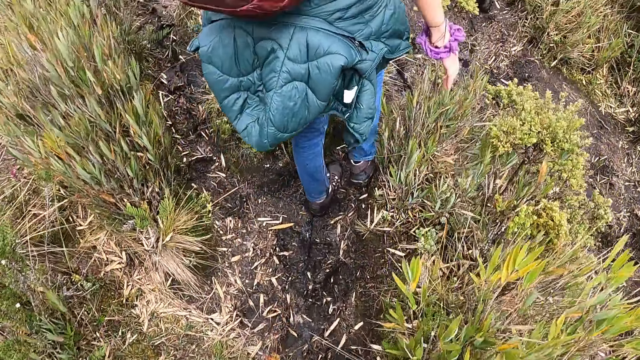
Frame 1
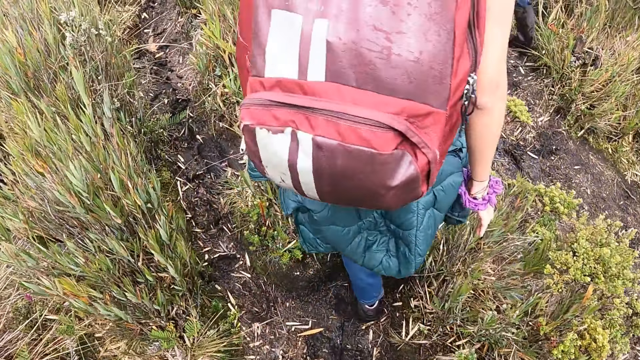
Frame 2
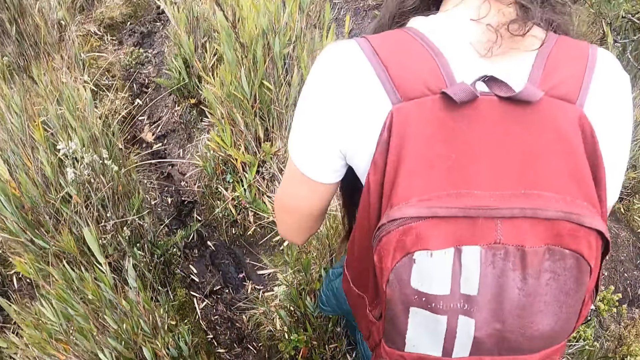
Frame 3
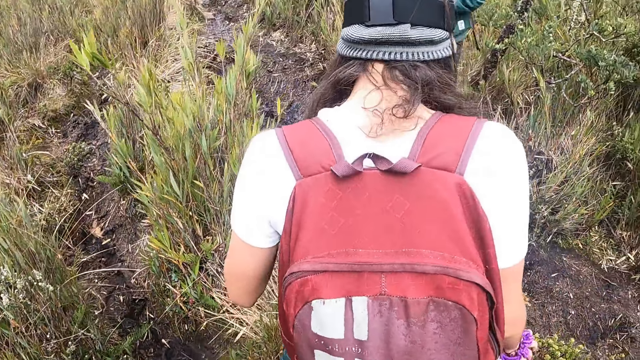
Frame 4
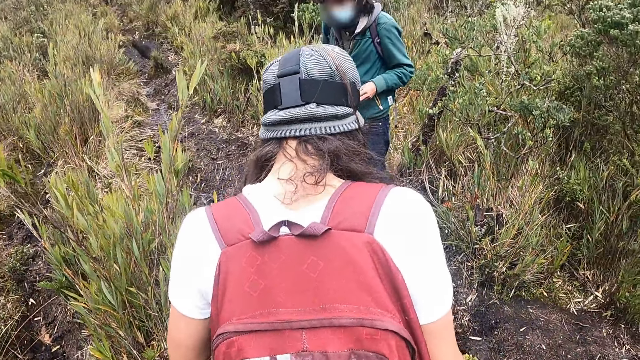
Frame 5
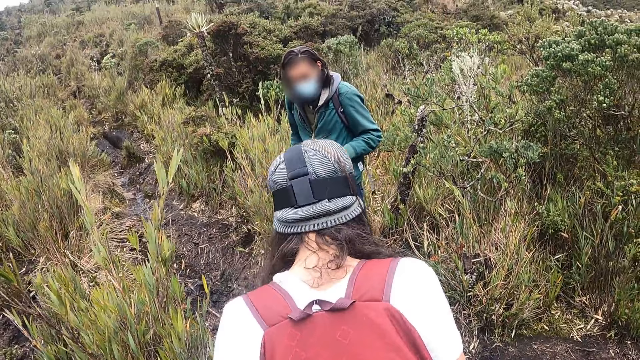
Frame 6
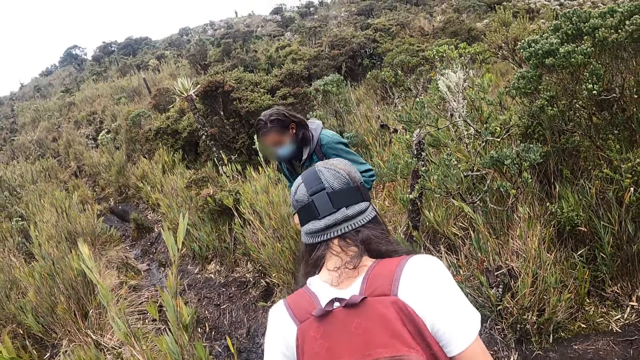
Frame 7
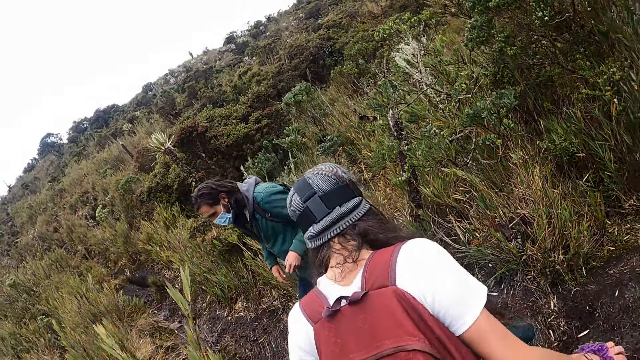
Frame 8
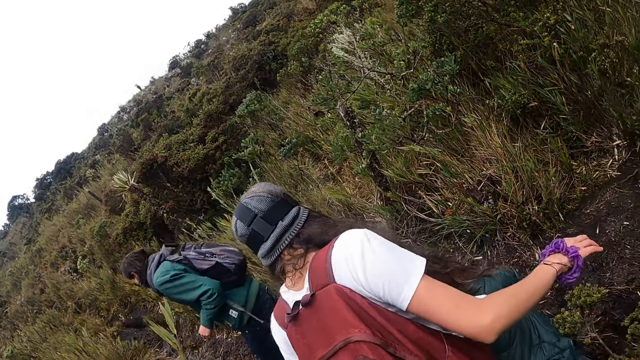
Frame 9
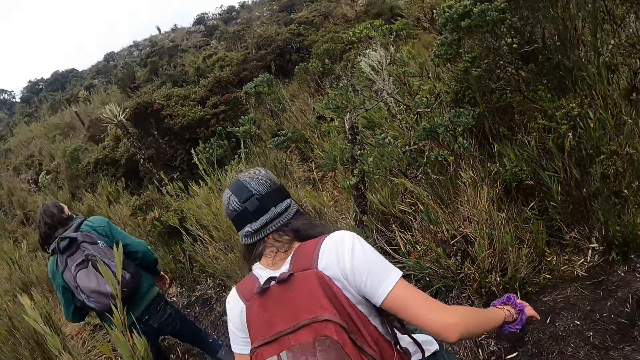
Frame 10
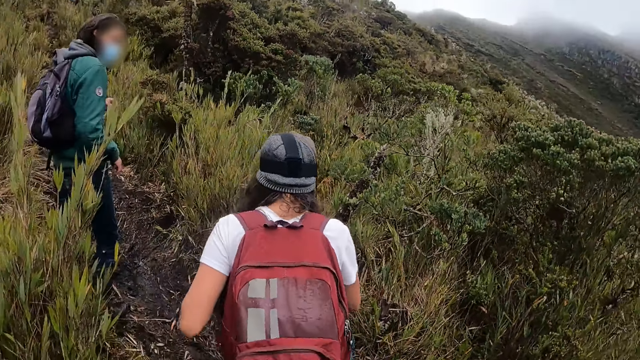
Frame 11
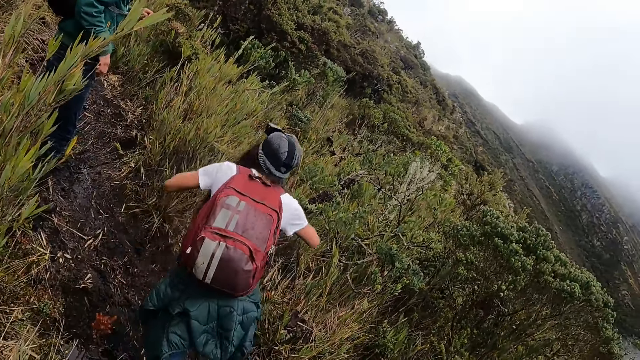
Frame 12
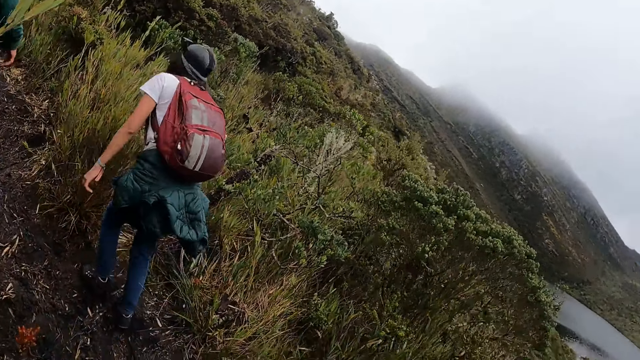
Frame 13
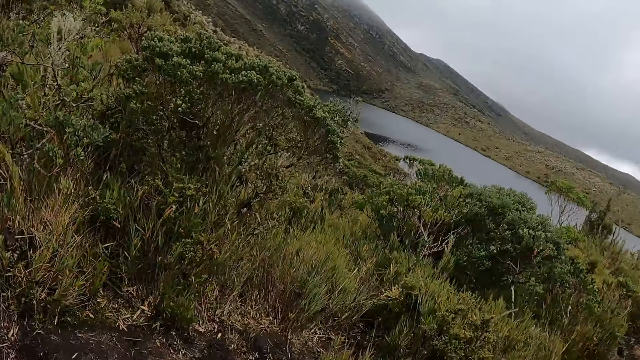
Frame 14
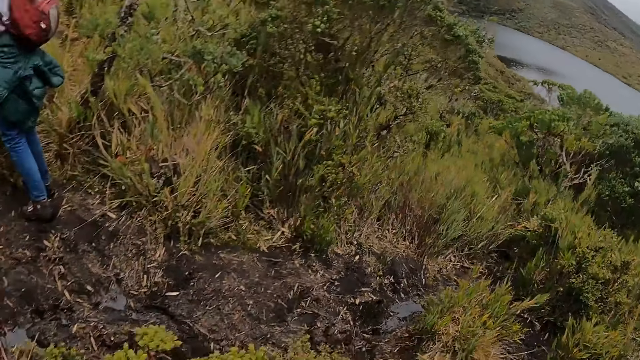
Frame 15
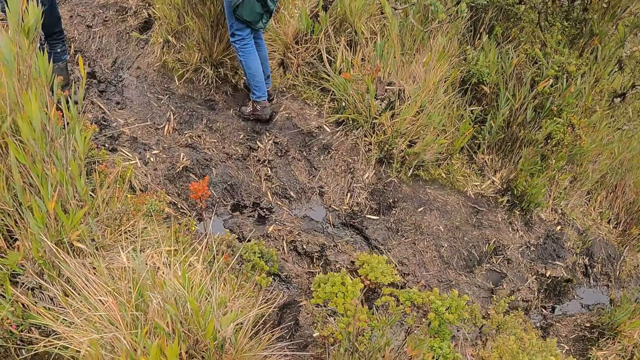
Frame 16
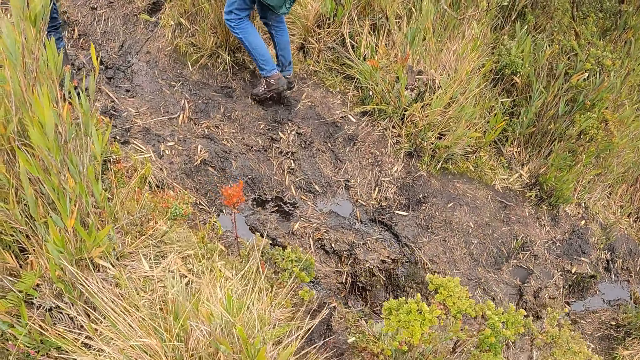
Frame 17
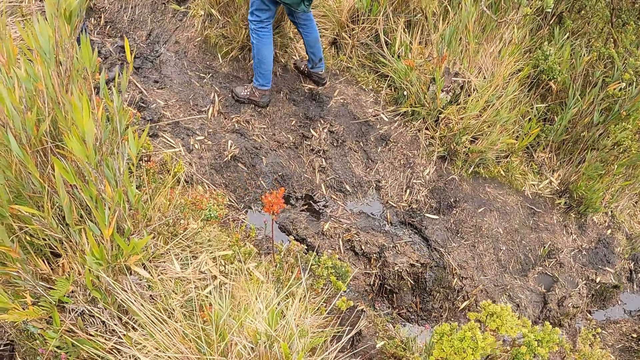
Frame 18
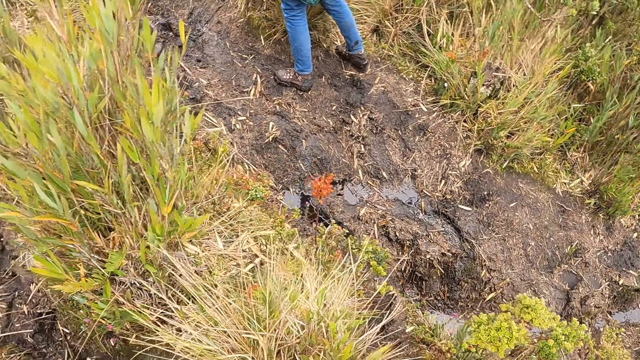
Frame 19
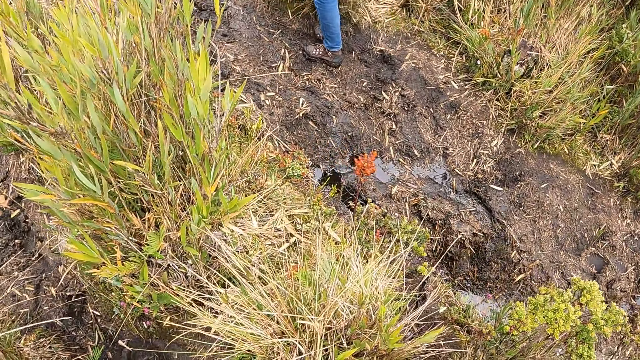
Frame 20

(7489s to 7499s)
The camera wearer looks at a man. They look around the forest and walk around the forest.

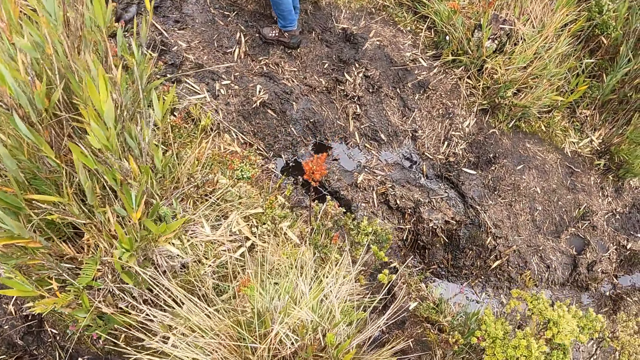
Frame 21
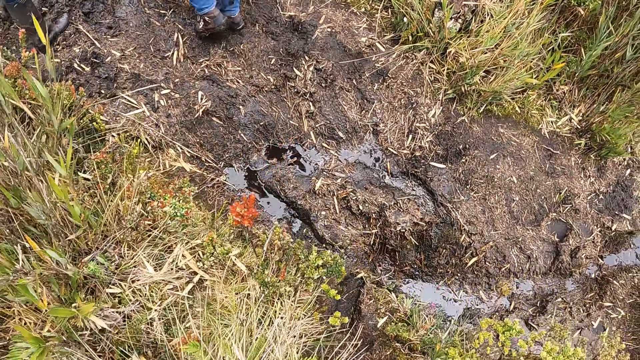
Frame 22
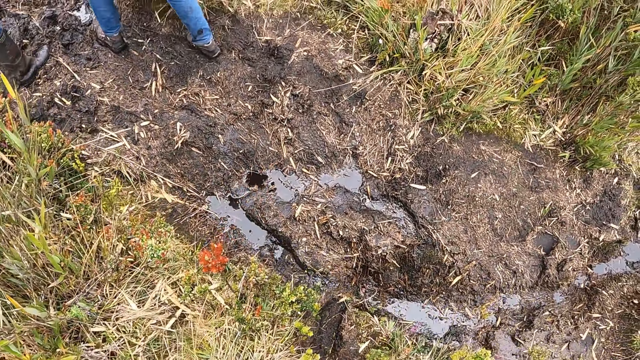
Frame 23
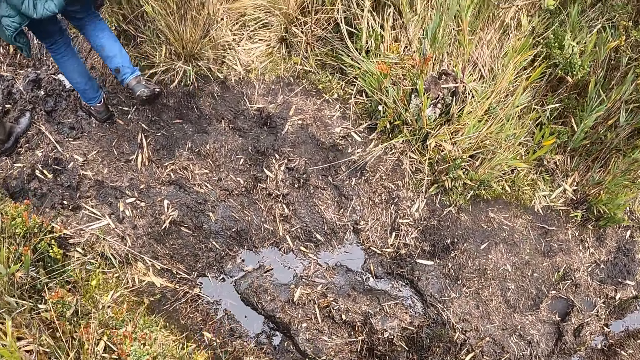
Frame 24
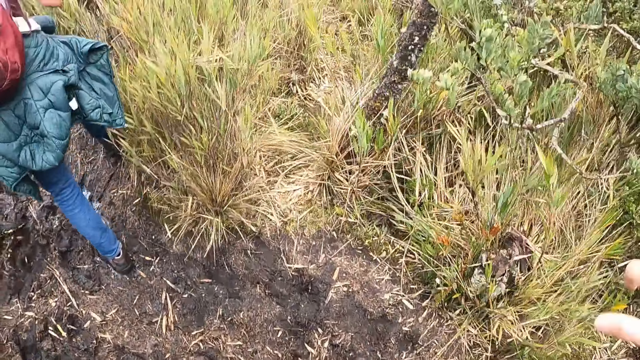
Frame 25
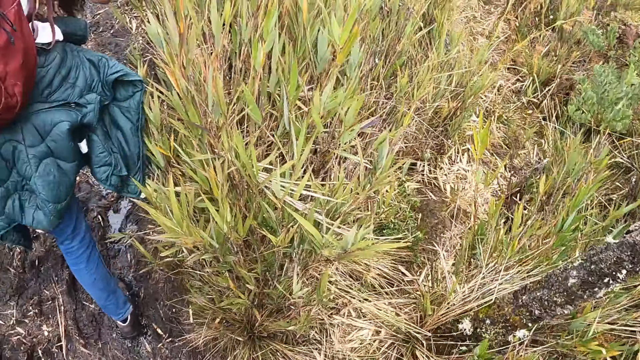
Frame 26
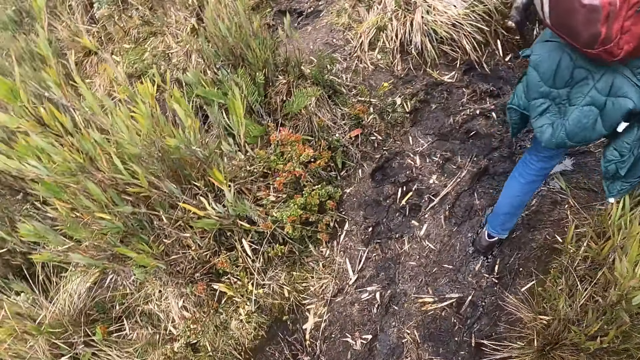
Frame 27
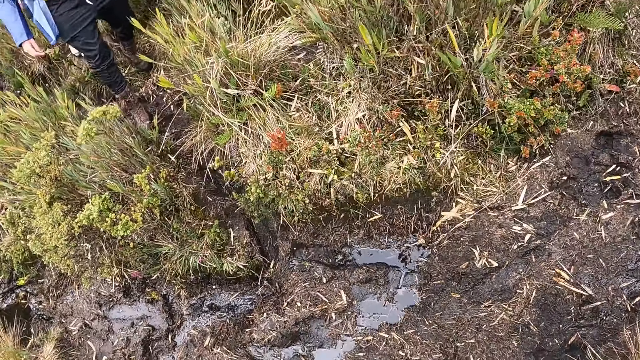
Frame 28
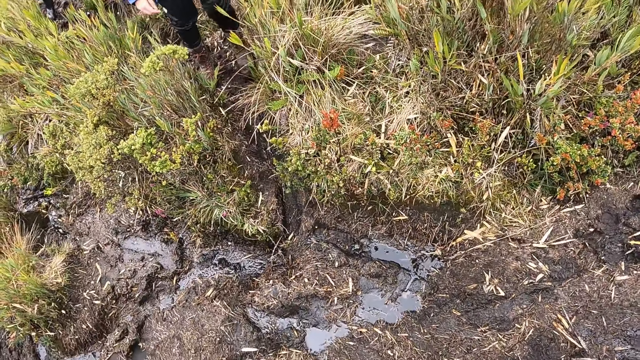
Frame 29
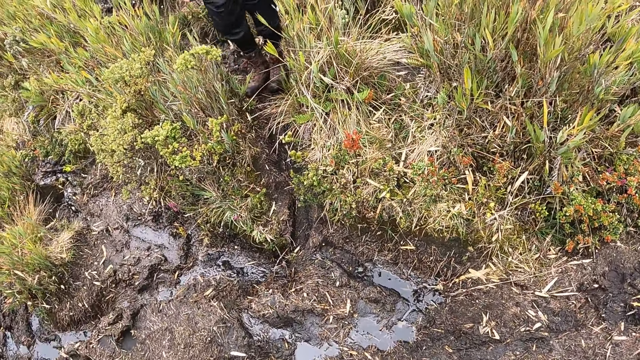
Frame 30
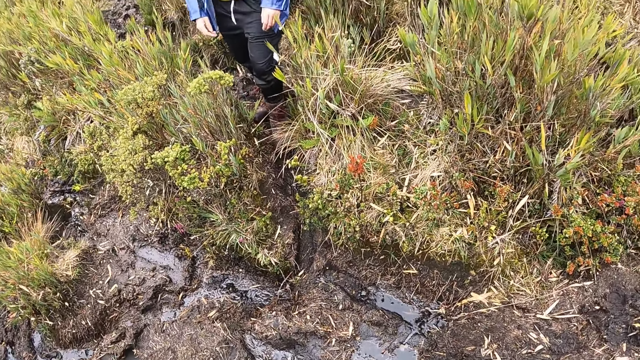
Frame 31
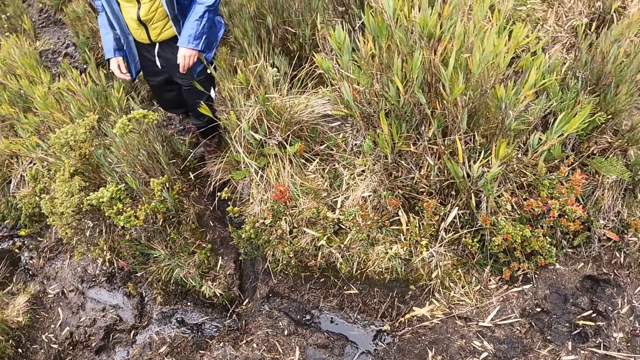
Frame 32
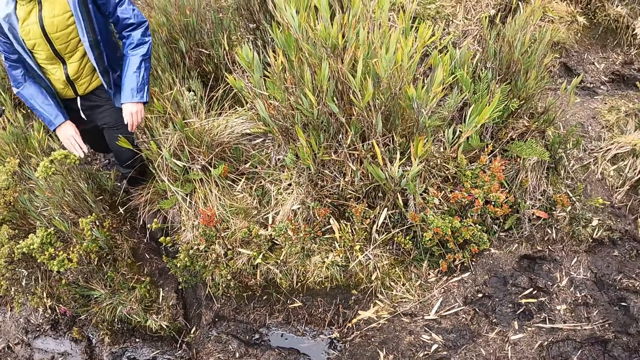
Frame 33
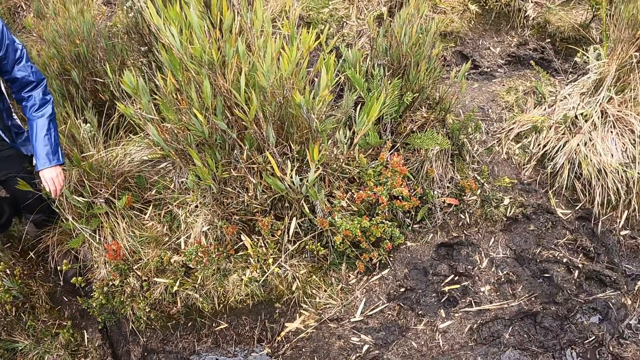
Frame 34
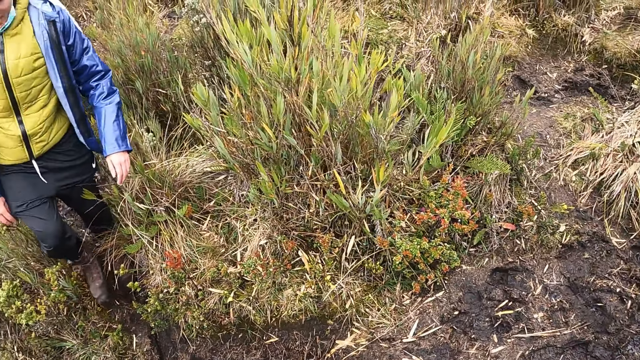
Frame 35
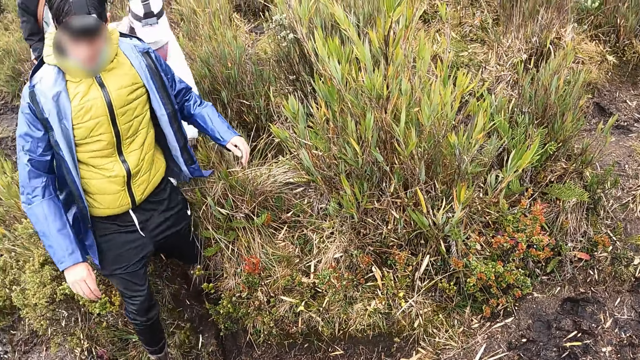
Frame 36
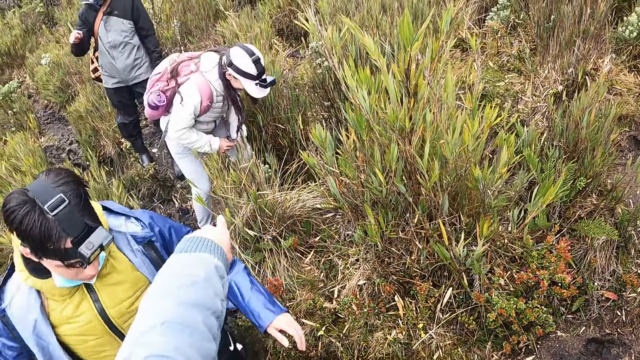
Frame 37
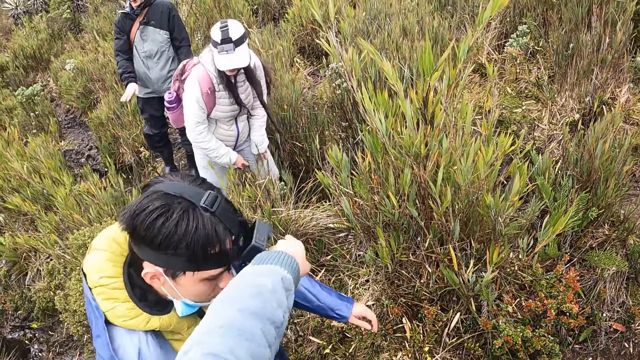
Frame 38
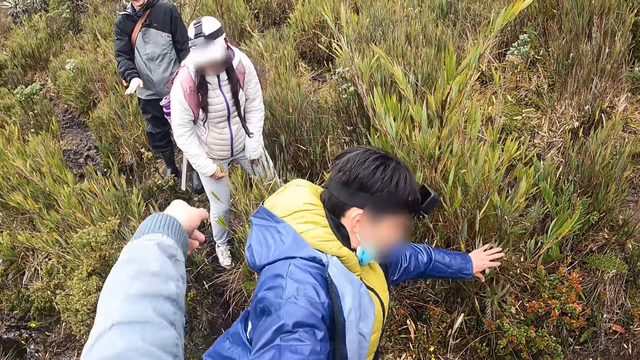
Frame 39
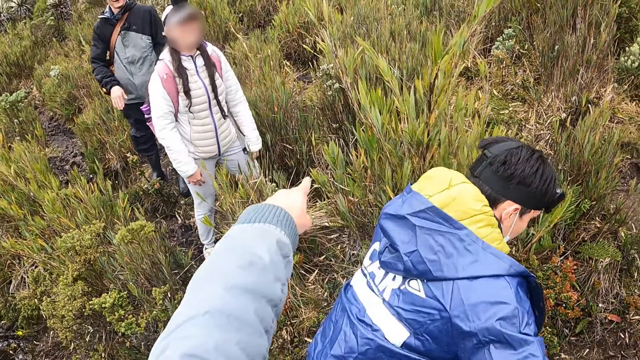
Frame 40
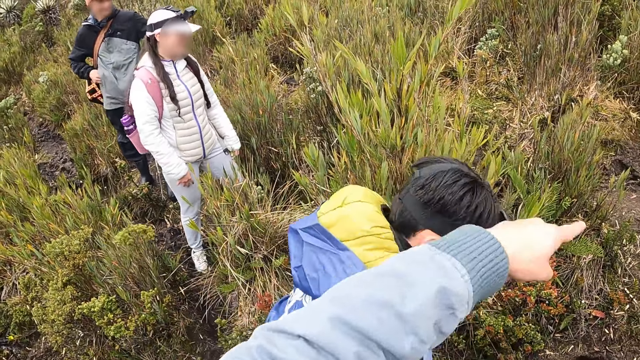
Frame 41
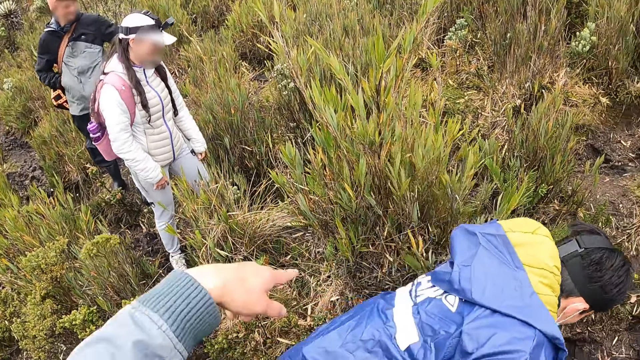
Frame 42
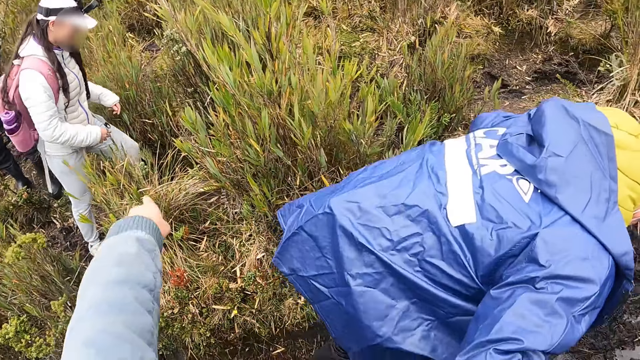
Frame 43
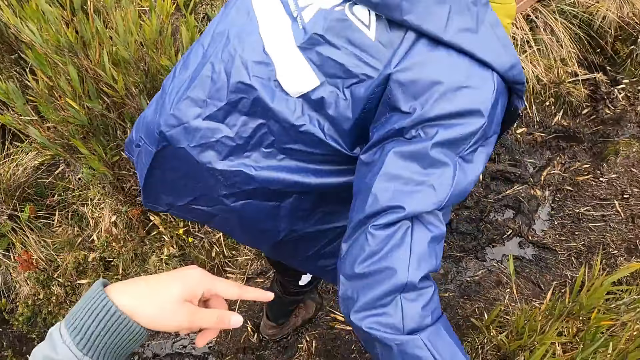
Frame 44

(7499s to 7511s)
The camera wearer looks at the ground. They walk around the forest with the team. They look at a man. They point at a woman. They converse with another woman. Another man walks past the camera wearer. A third man puts both hands in a pouch in his jacket.
